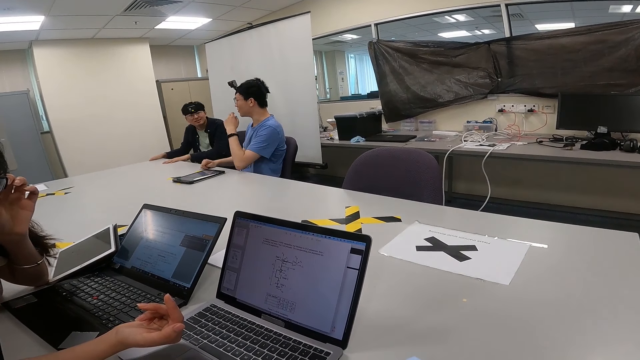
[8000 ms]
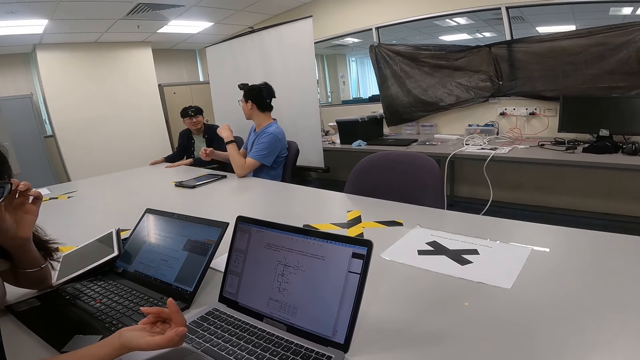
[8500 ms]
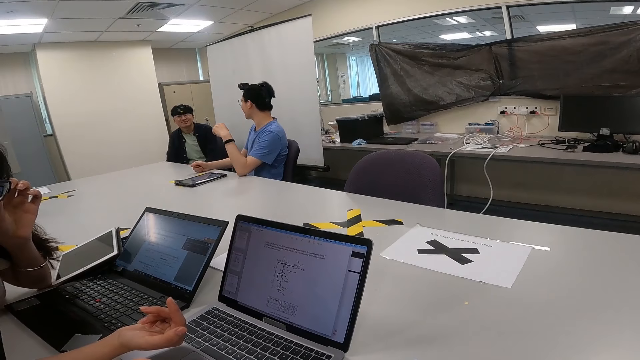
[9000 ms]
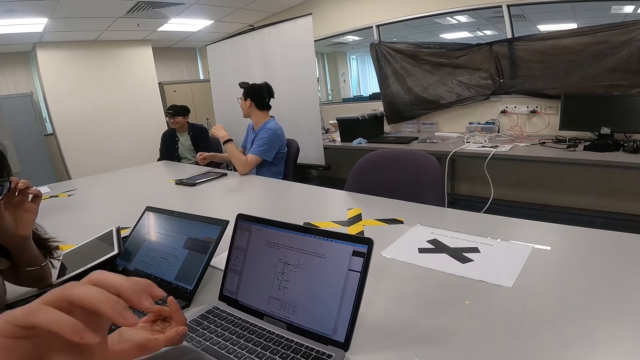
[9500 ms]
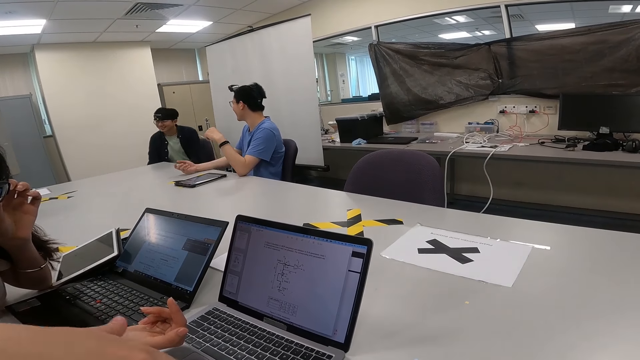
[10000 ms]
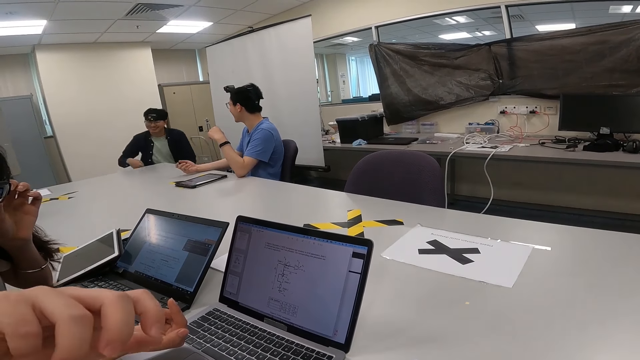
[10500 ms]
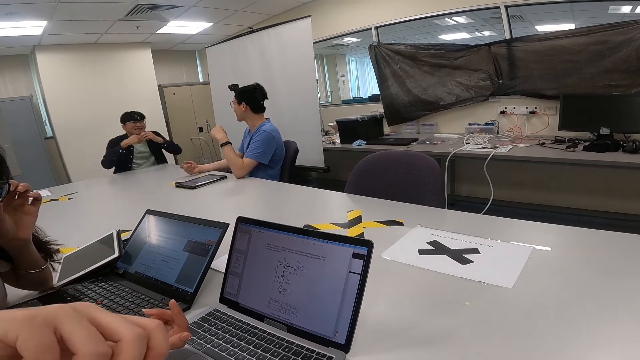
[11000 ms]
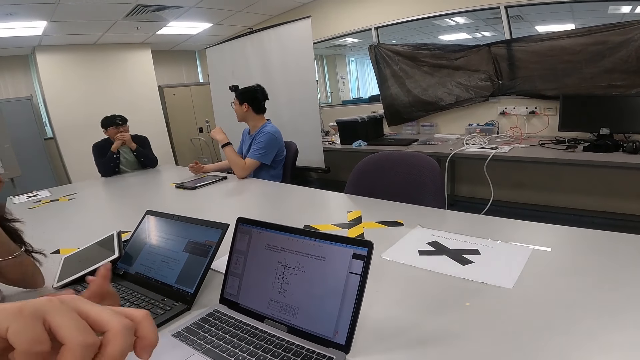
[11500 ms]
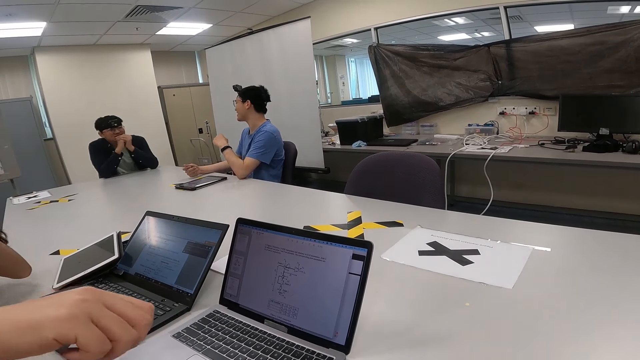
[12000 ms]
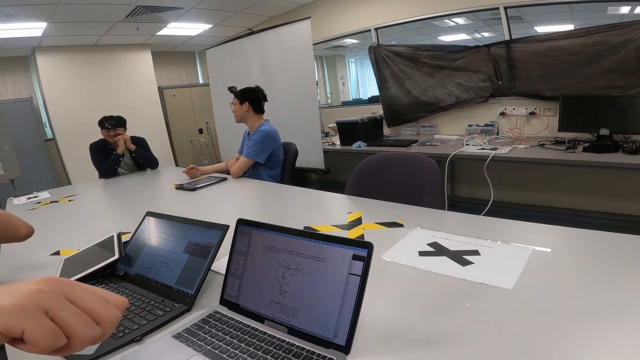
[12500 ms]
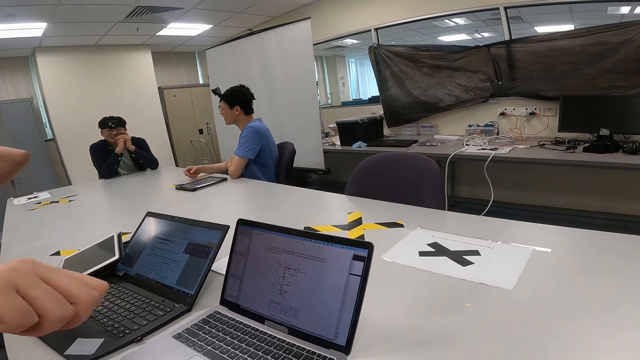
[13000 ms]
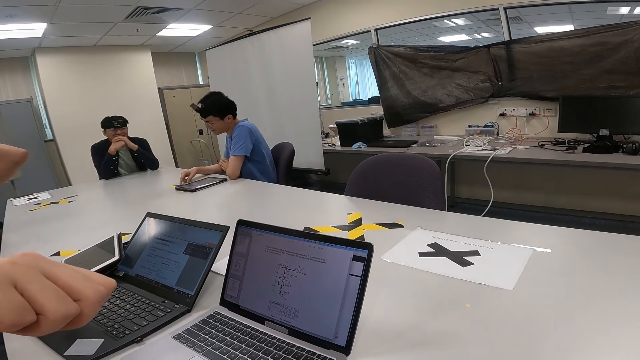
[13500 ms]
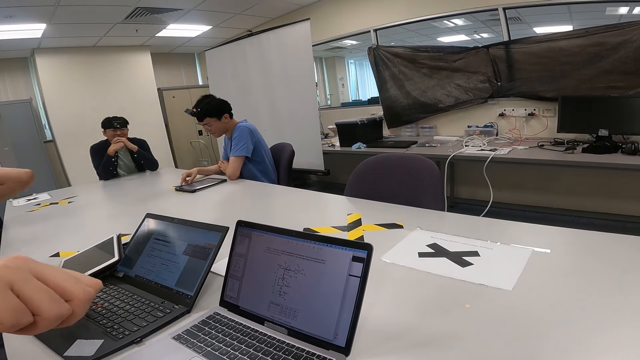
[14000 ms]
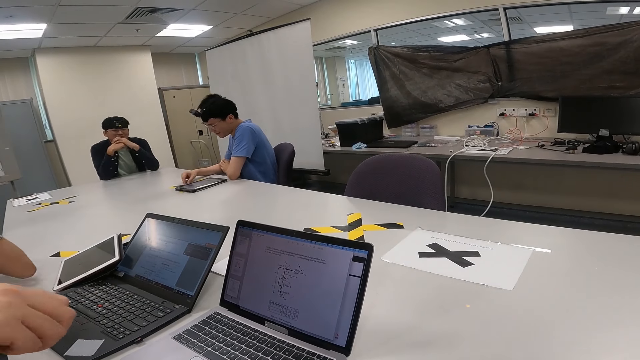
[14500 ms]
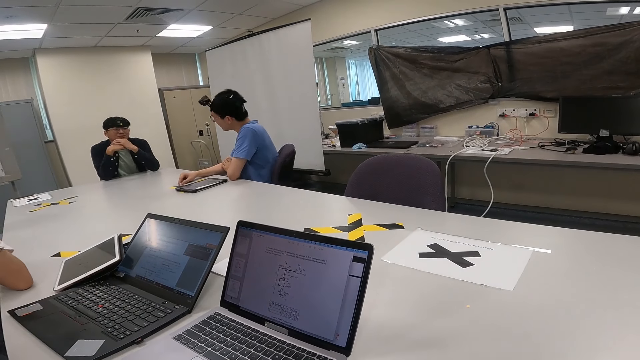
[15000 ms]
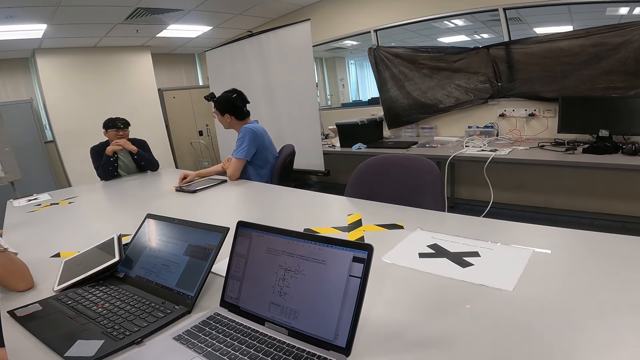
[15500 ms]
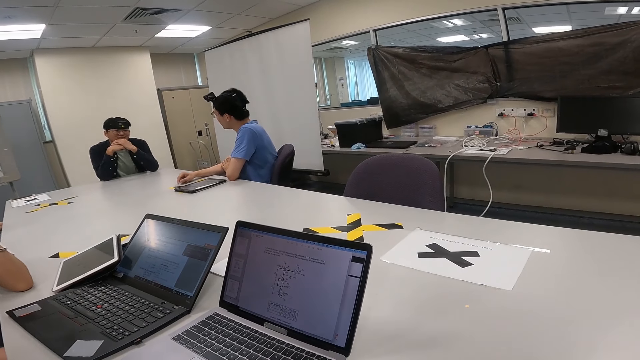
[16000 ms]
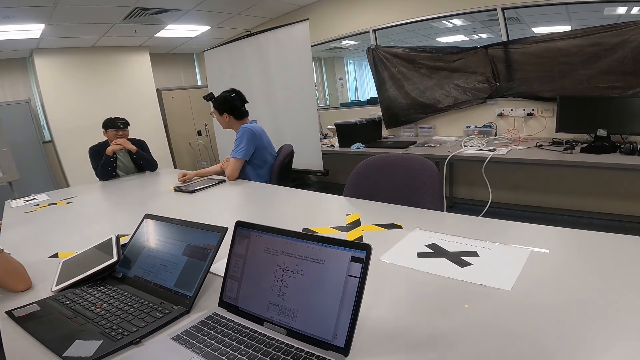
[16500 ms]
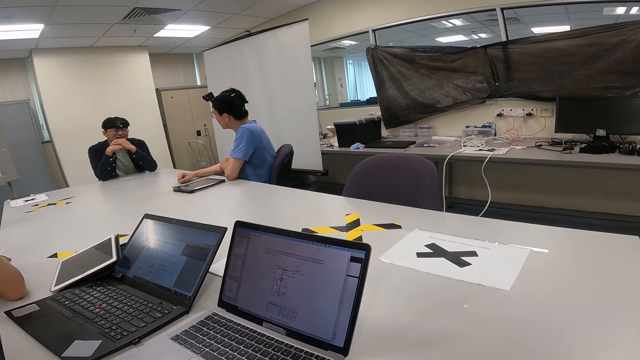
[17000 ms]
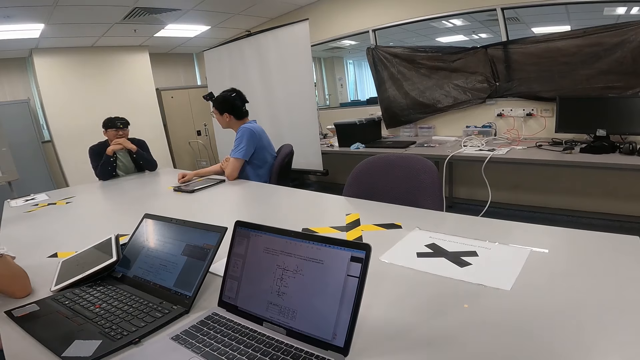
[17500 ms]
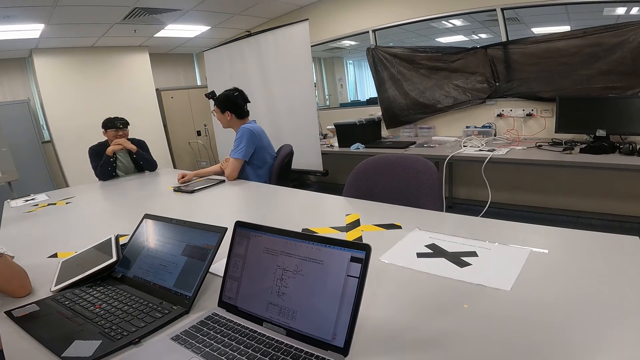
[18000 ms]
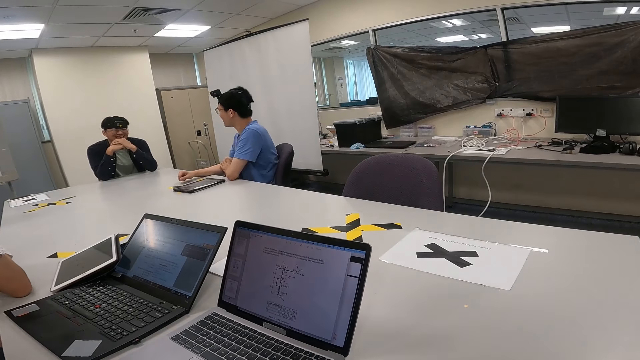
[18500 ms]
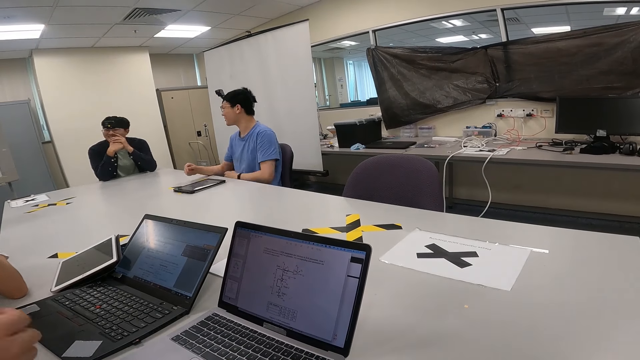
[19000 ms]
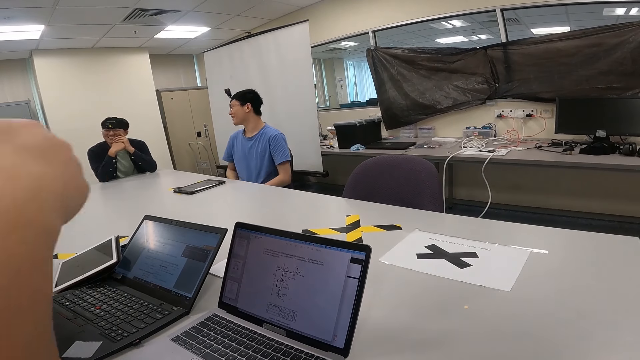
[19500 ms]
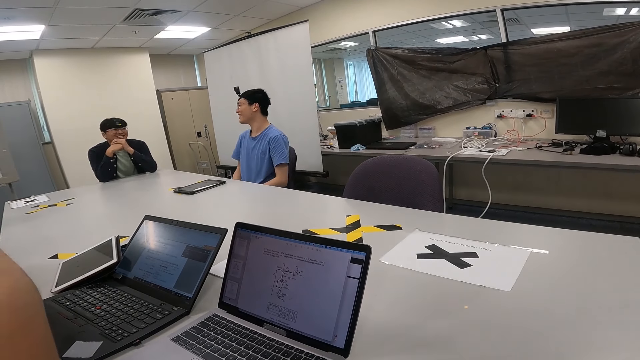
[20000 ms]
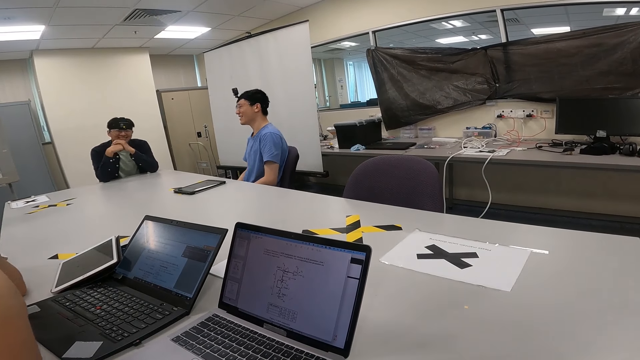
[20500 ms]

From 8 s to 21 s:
A man moves the chair aside. The camera wearer interacts with the man. Another man interacts with another person. The camera wearer interacts with the first man.

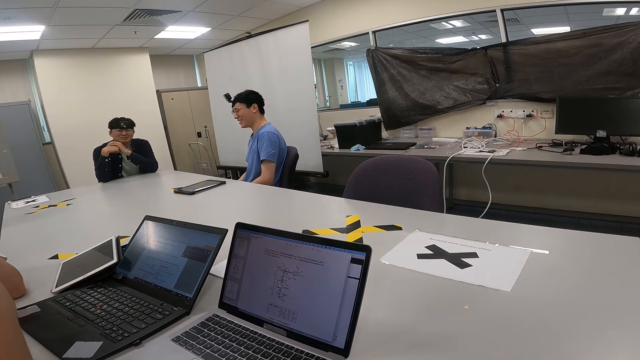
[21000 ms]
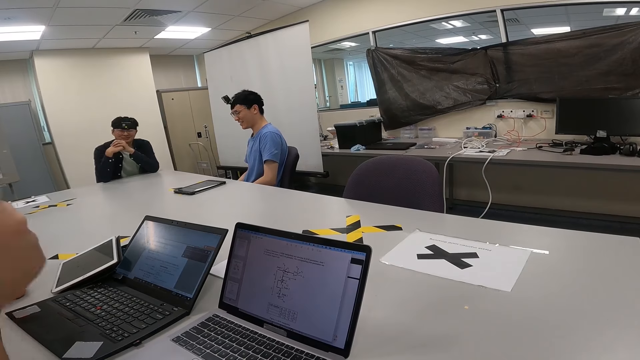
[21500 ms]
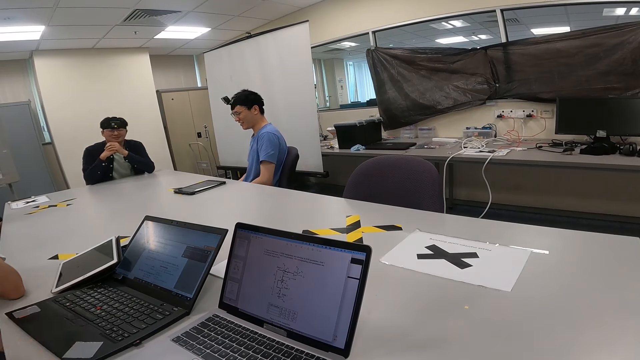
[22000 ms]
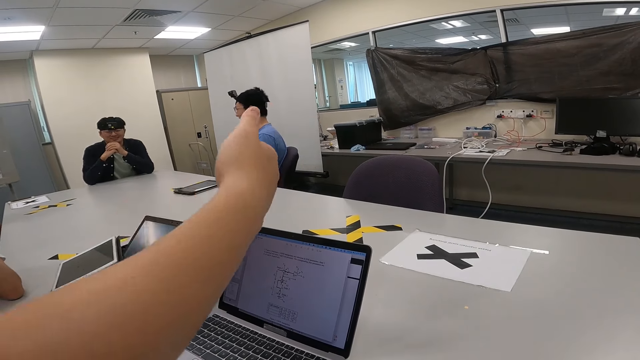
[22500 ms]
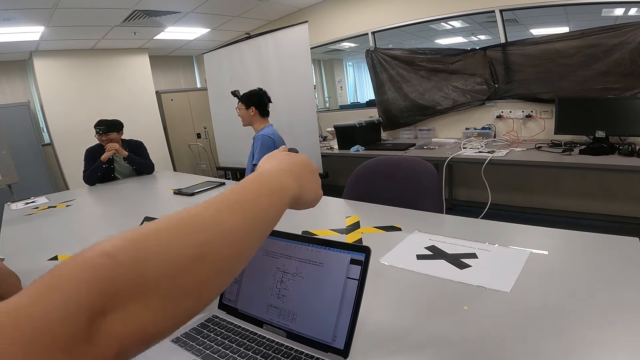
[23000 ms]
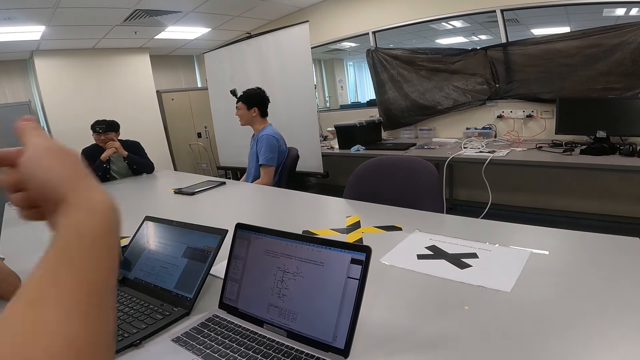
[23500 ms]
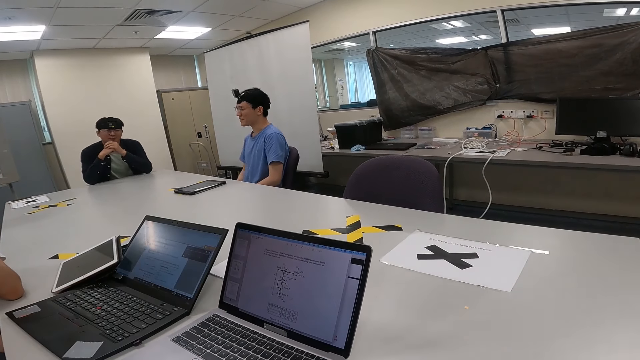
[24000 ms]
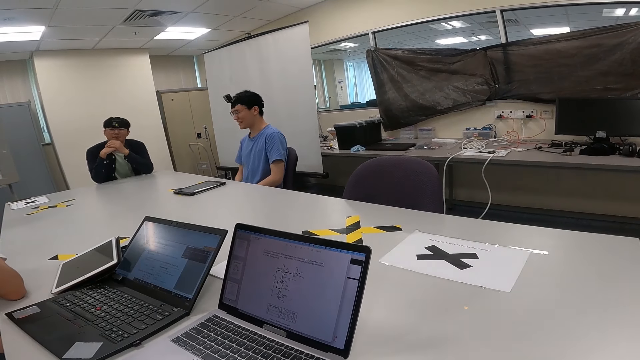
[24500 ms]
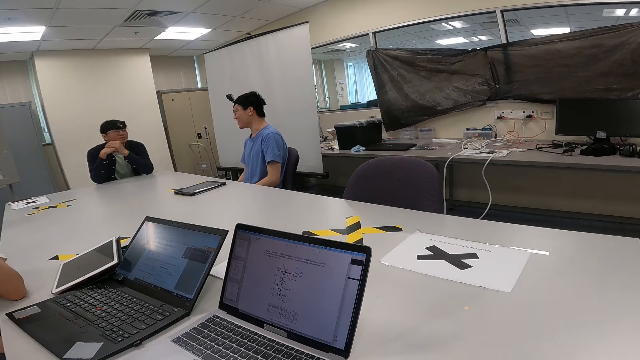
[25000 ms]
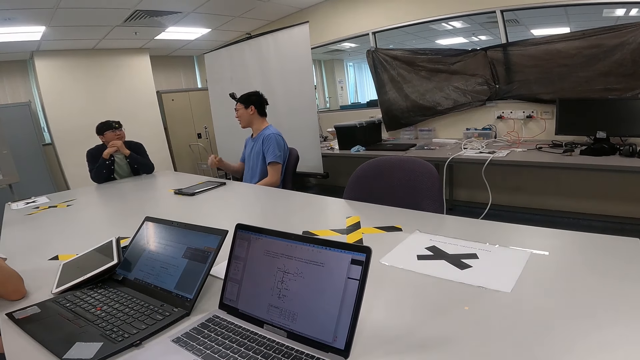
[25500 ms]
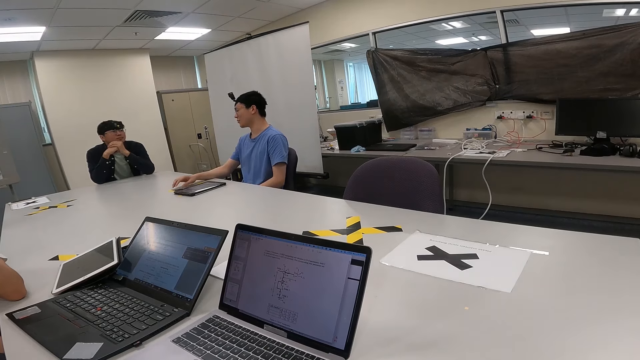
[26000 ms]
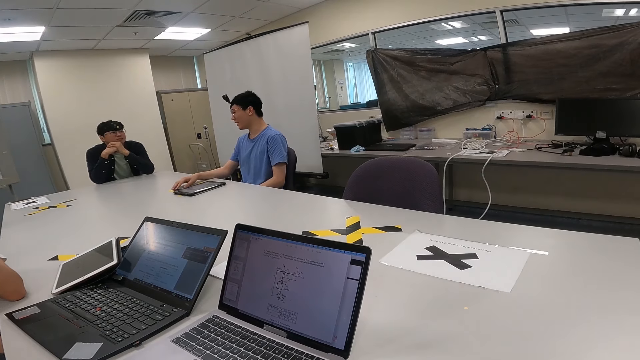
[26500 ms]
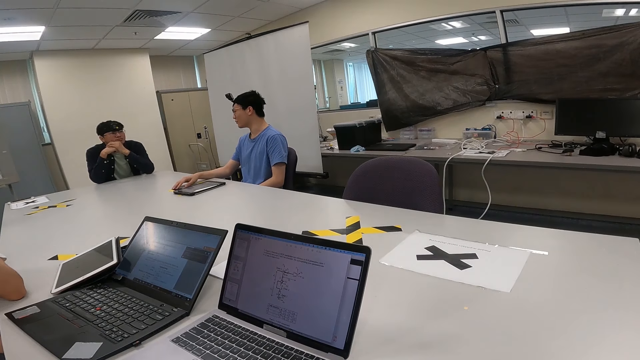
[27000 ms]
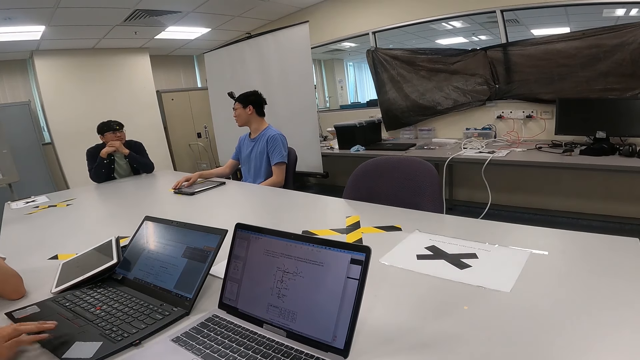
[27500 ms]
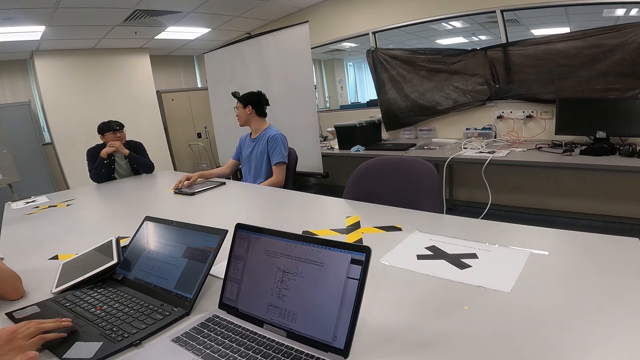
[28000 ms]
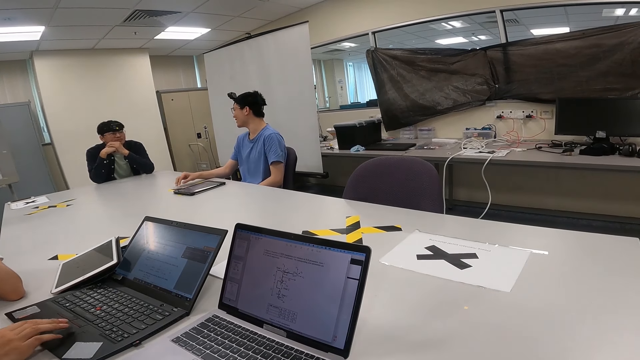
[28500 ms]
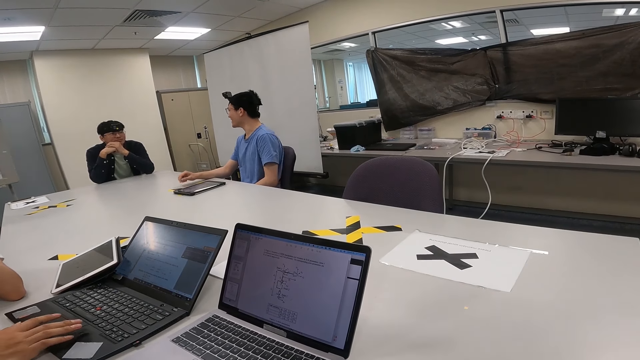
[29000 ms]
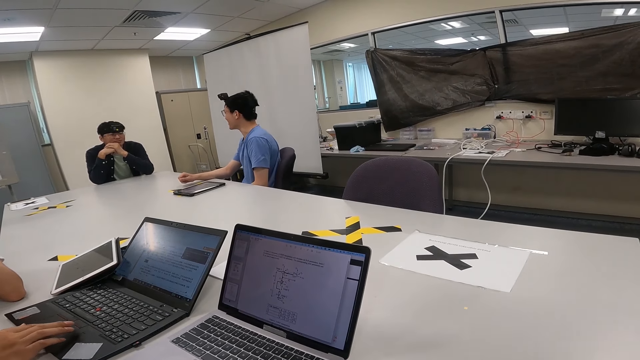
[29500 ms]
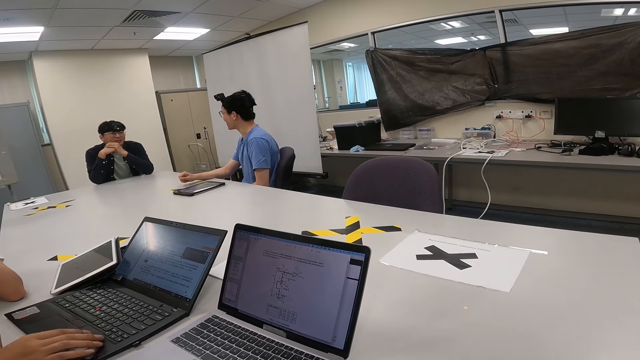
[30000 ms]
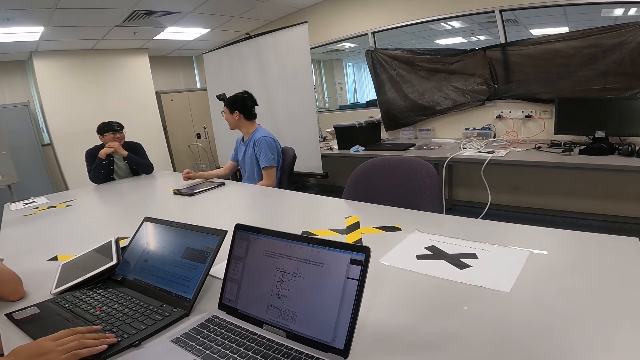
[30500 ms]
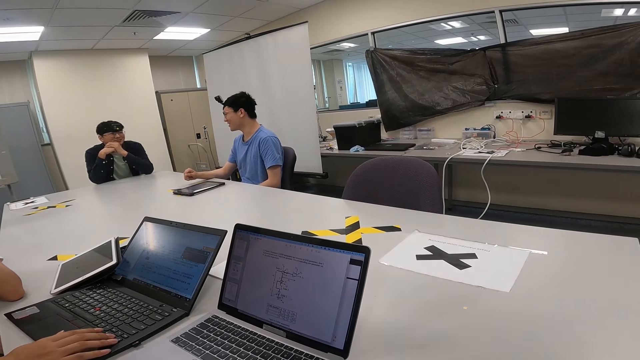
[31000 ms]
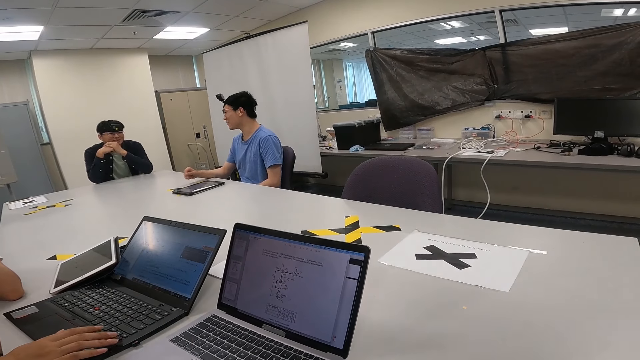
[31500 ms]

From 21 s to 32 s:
A man moves his hand. The camera wearer interacts with another man. A woman operates the laptop.
